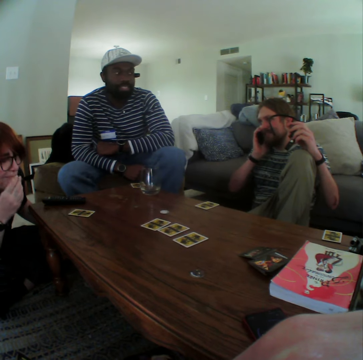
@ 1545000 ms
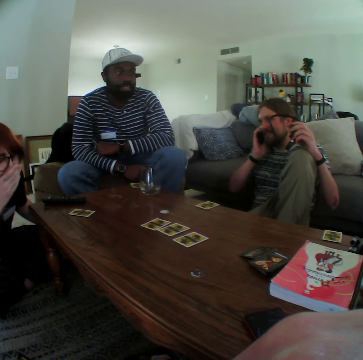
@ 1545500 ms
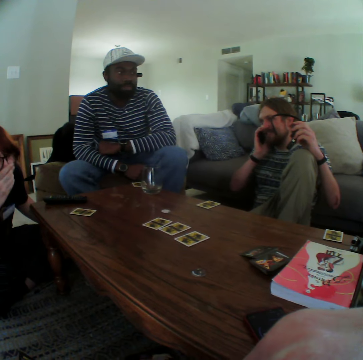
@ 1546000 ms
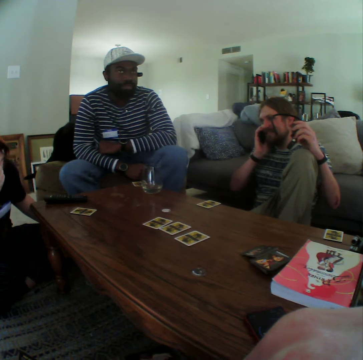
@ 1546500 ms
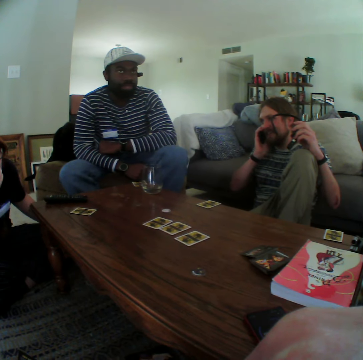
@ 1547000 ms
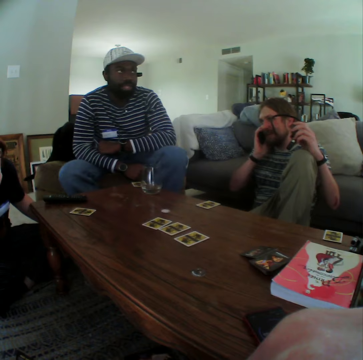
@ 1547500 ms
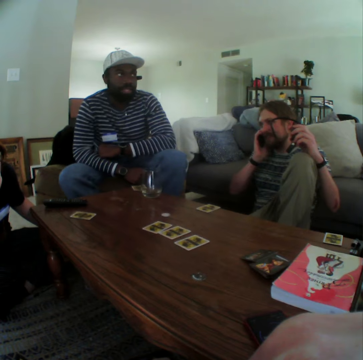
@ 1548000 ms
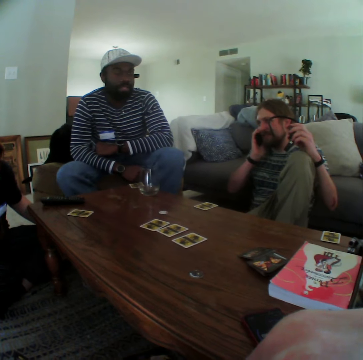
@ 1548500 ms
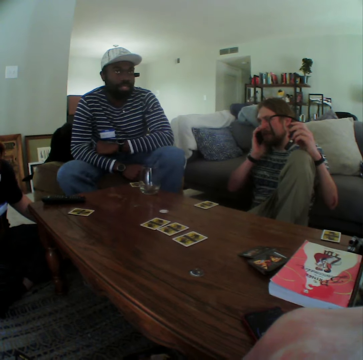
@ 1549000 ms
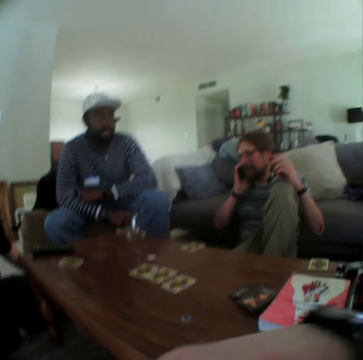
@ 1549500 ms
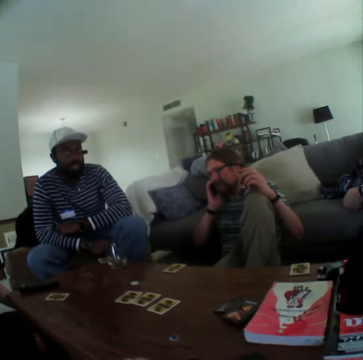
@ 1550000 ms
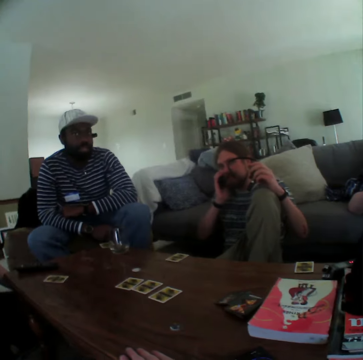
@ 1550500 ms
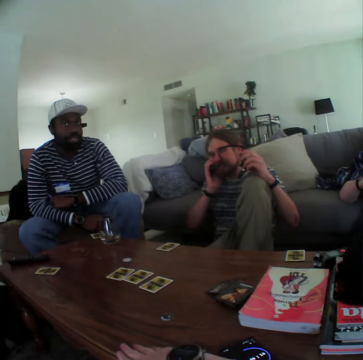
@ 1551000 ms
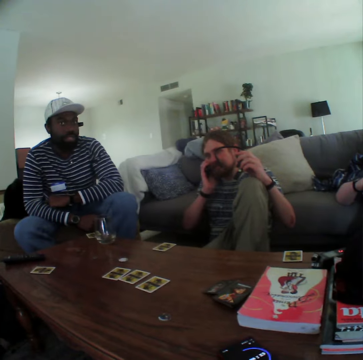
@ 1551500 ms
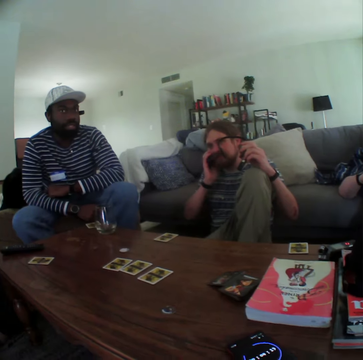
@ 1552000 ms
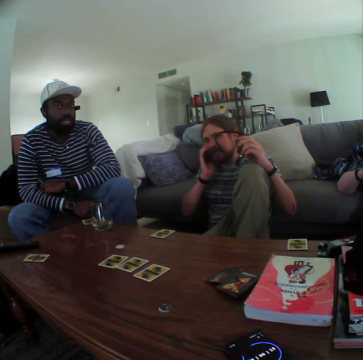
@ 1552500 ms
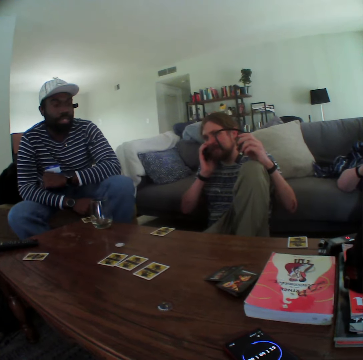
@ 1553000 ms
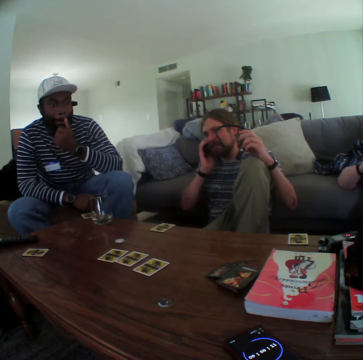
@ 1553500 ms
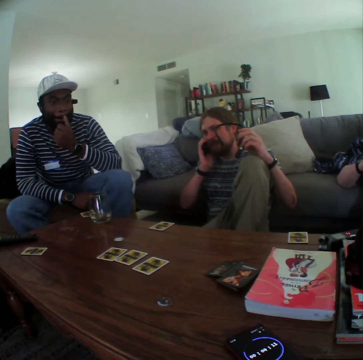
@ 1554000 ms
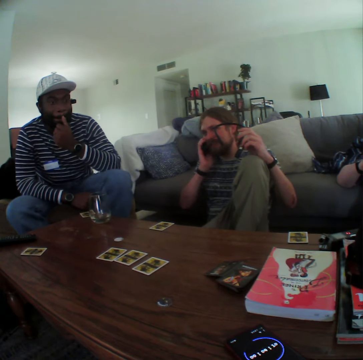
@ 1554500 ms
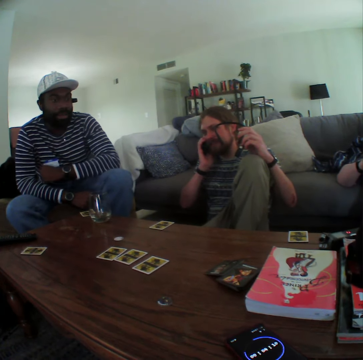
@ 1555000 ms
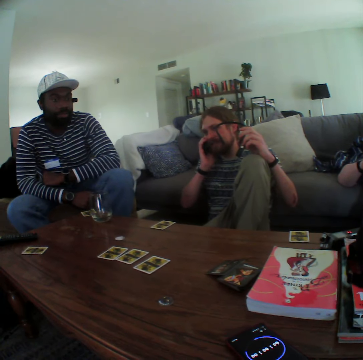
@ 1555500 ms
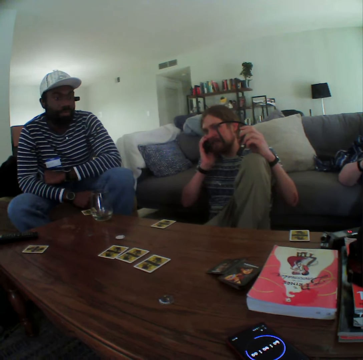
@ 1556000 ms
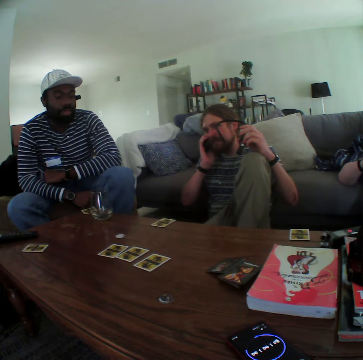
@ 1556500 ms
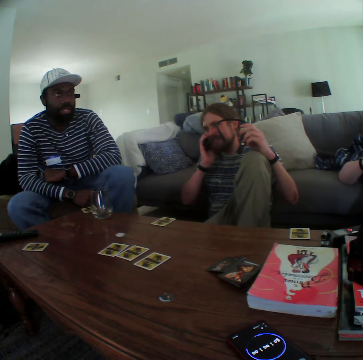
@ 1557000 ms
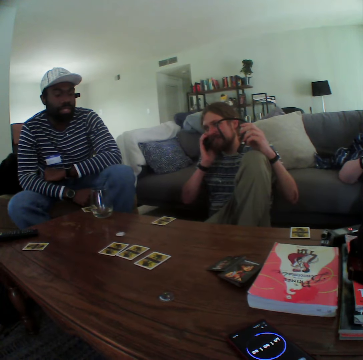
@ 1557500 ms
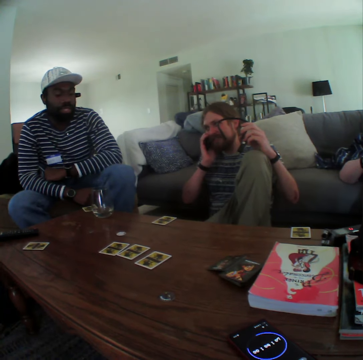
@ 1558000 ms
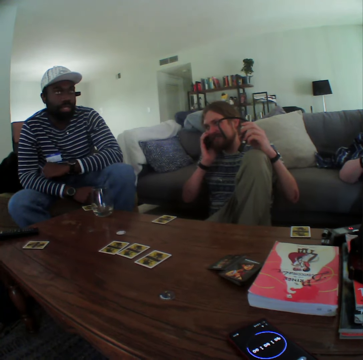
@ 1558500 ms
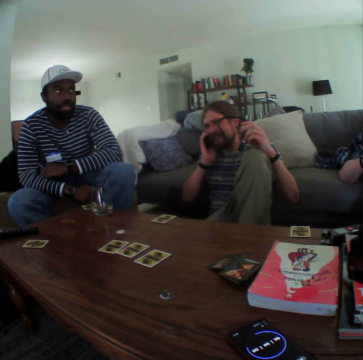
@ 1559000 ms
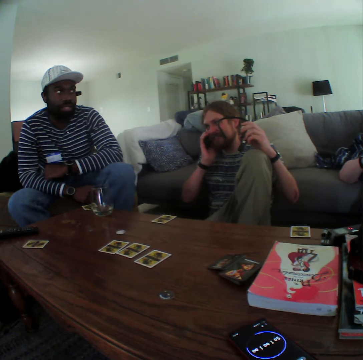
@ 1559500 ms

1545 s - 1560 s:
The camera wearer moves the hand on the table. A person touches the mouth and moves the hand to the arm.

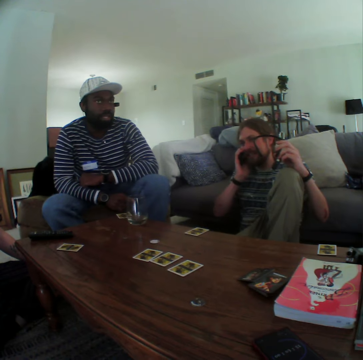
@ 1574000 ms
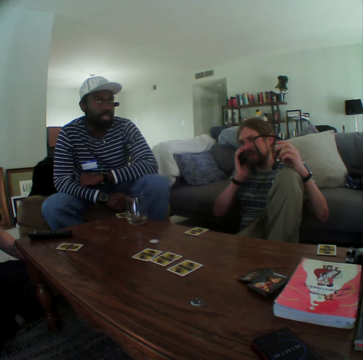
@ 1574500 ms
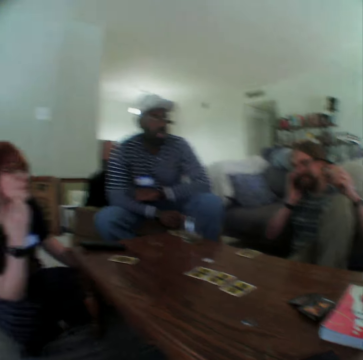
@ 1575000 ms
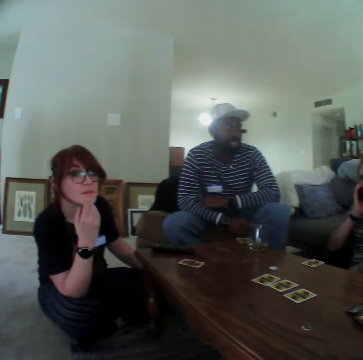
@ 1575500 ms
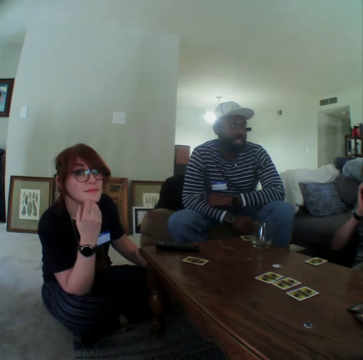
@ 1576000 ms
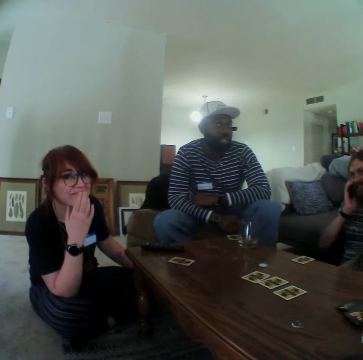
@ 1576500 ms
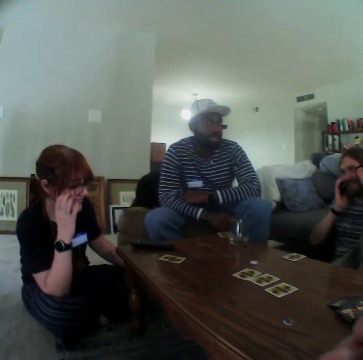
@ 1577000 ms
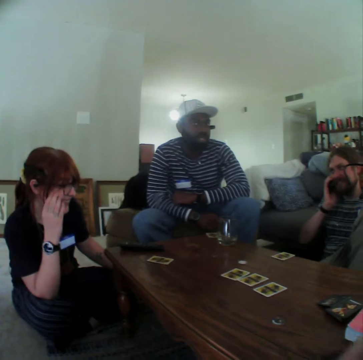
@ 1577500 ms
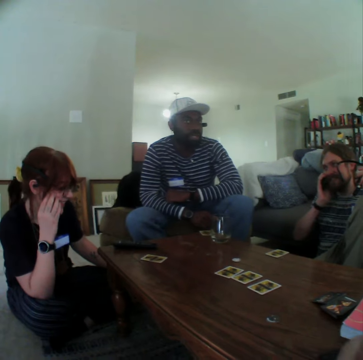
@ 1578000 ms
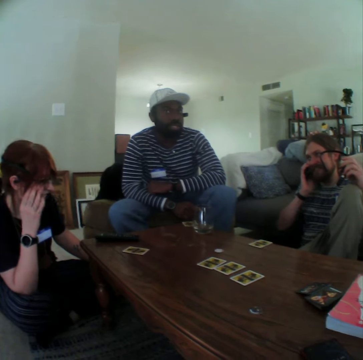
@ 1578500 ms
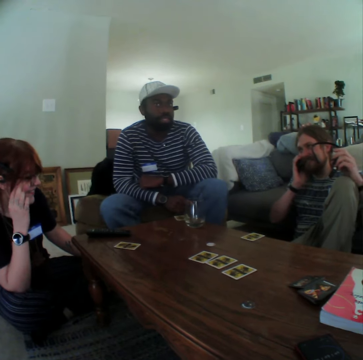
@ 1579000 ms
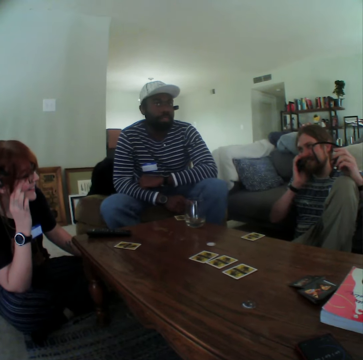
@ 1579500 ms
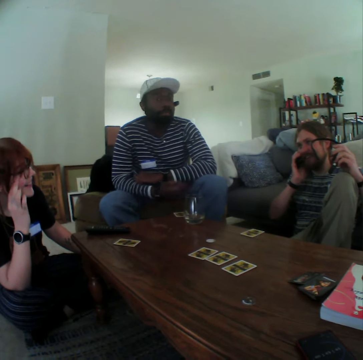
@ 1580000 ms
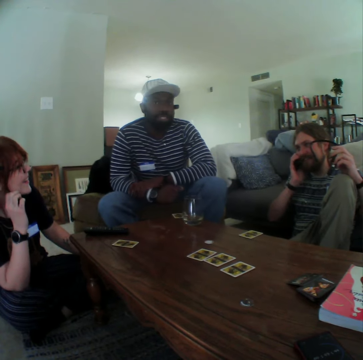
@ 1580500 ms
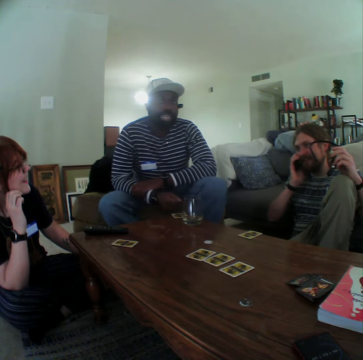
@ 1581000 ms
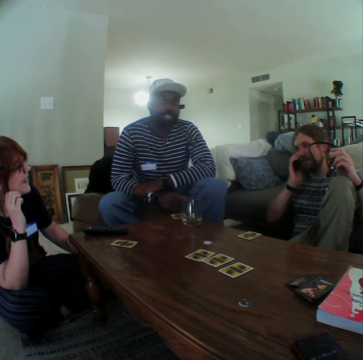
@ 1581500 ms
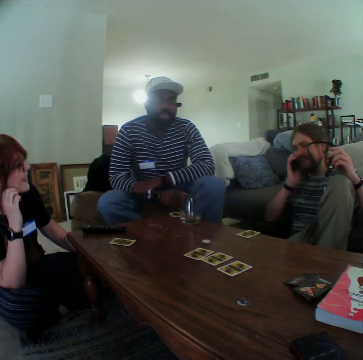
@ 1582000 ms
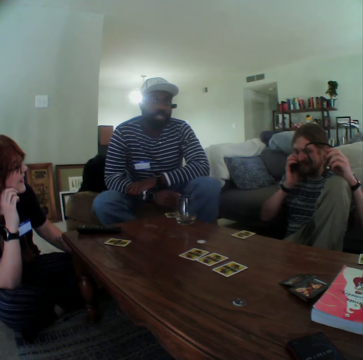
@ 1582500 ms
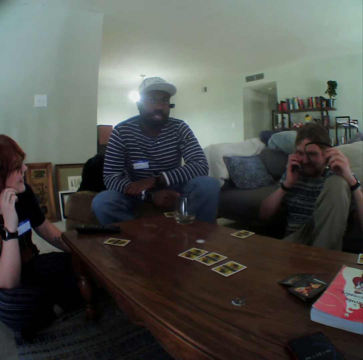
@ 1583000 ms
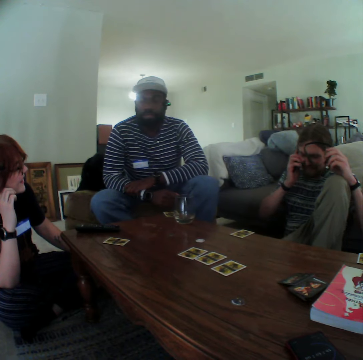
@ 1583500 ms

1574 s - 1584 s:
A person moves the hand on the face. The camera wearer moves the hand.

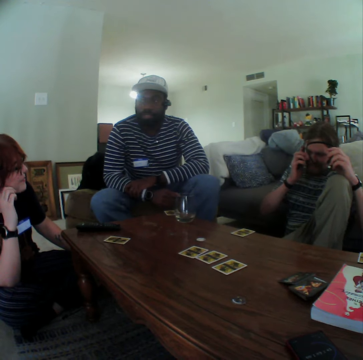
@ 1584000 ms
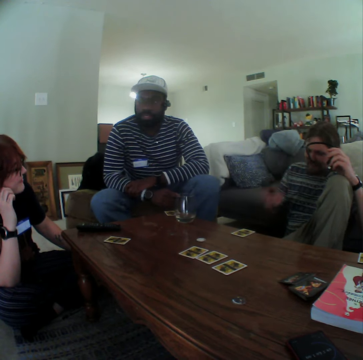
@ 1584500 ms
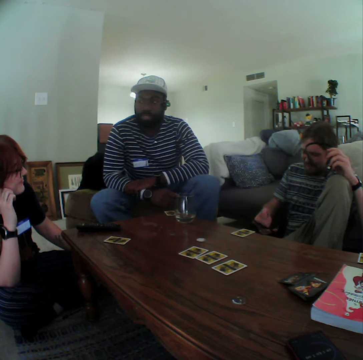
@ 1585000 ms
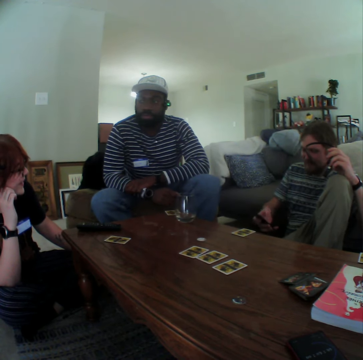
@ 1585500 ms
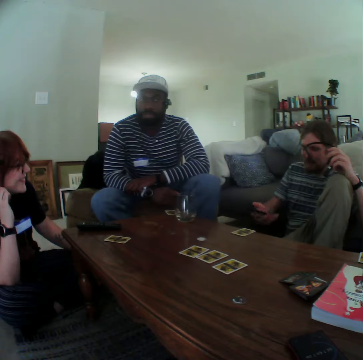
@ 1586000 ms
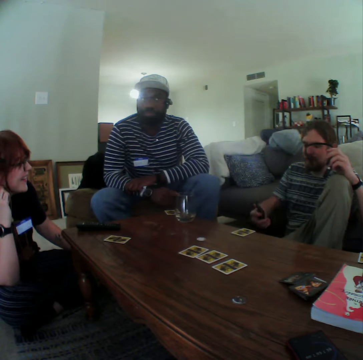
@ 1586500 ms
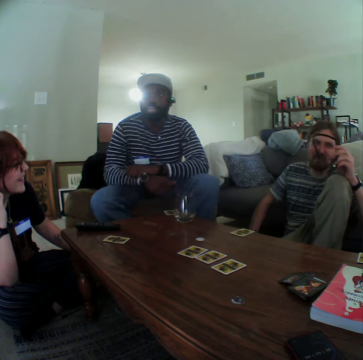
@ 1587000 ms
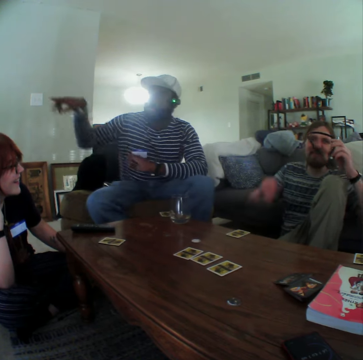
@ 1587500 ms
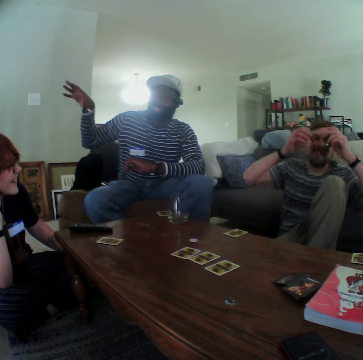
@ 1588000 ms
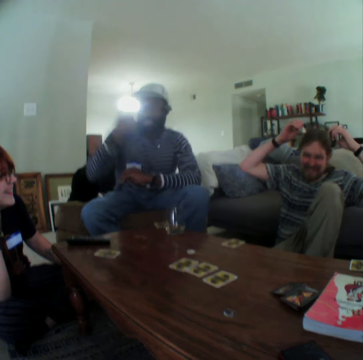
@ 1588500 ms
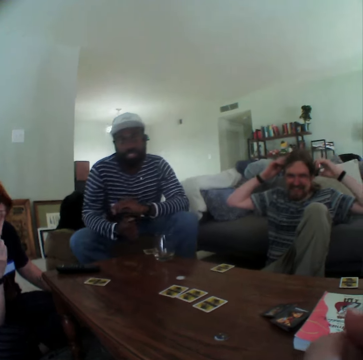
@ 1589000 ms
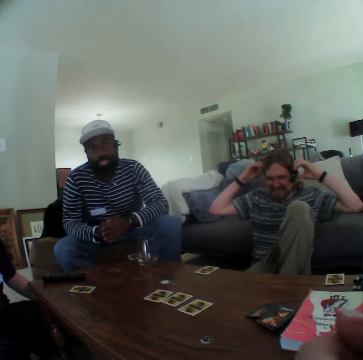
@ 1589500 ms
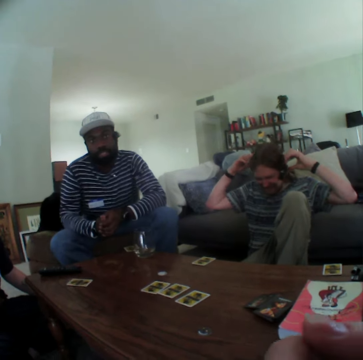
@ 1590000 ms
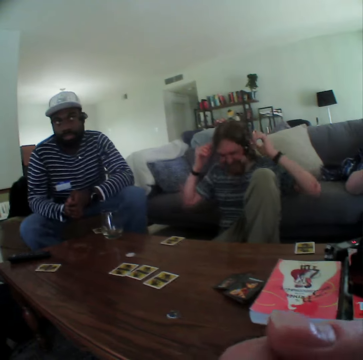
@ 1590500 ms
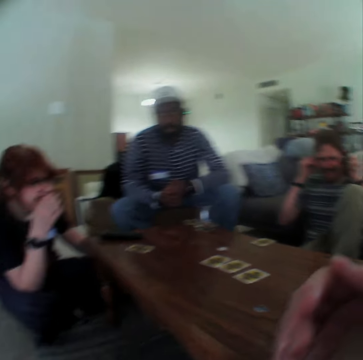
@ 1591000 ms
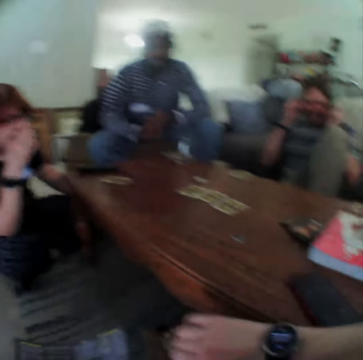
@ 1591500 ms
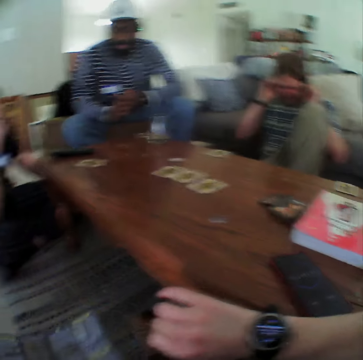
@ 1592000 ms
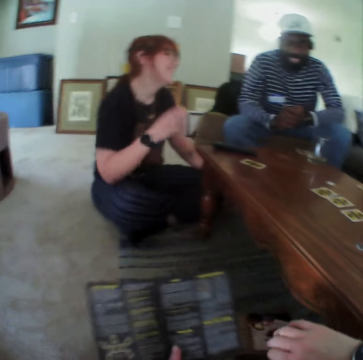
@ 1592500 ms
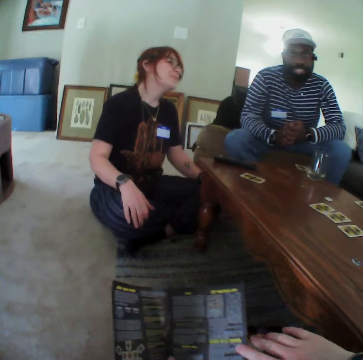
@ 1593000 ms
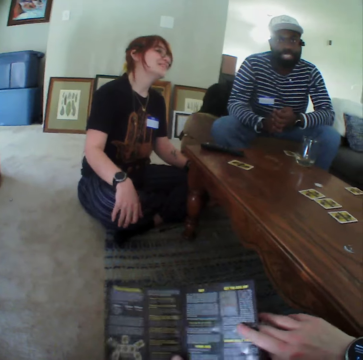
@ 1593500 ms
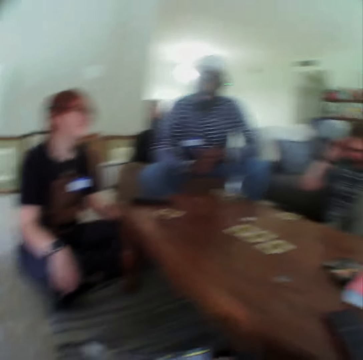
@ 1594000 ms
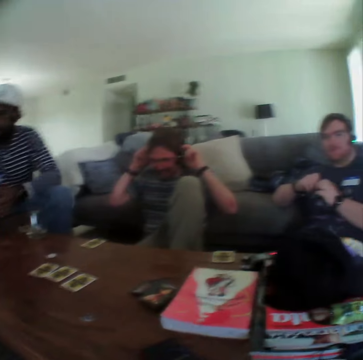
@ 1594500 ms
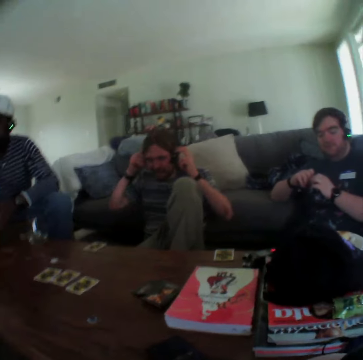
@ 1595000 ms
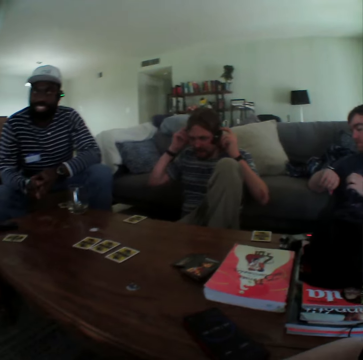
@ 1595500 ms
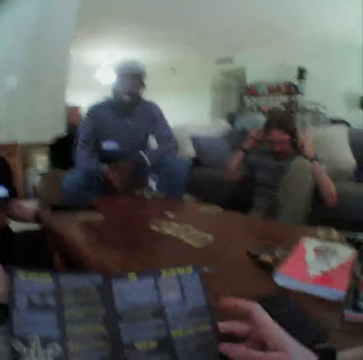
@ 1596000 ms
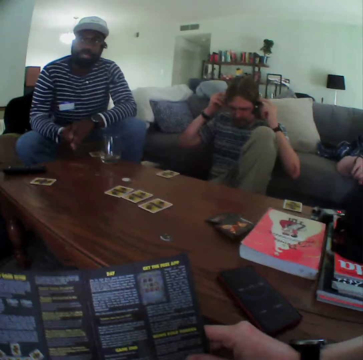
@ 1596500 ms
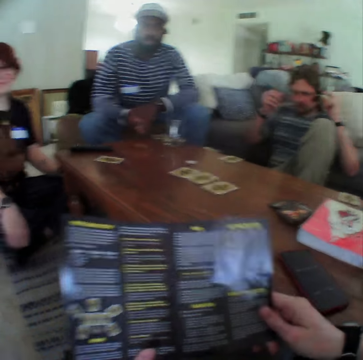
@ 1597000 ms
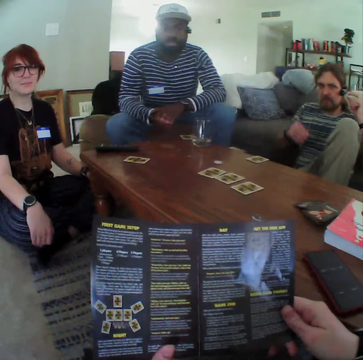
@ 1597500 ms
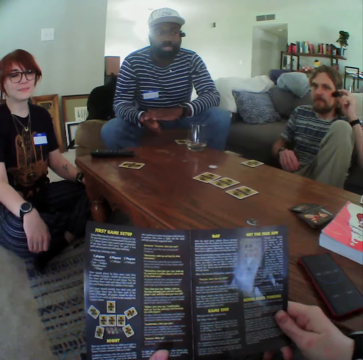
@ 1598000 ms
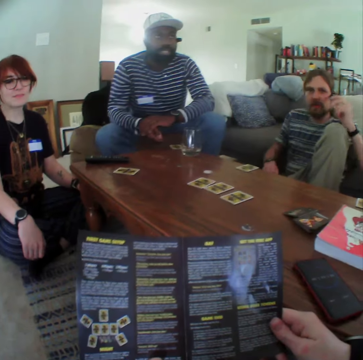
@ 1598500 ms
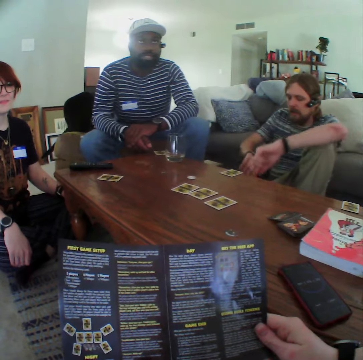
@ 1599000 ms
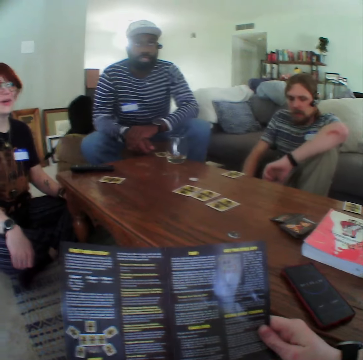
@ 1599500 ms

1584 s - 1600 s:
A person nods the head. Another person moves the hand down, uses the phone, and puts the phone down. A third person moves the hand sideways. The second person puts on the headphone. The camera wearer moves the hand to the table. They hold the paper. They read the pamphlet. The second person moves the hand down. The first person moves the head back.
